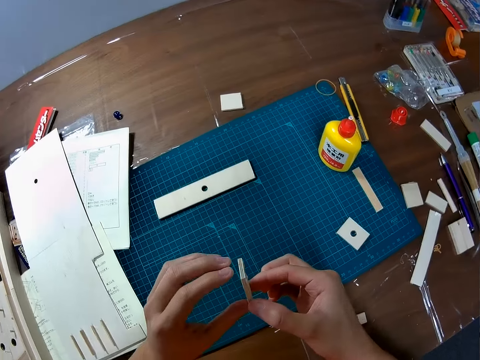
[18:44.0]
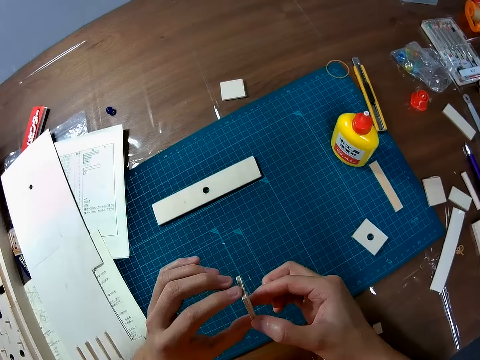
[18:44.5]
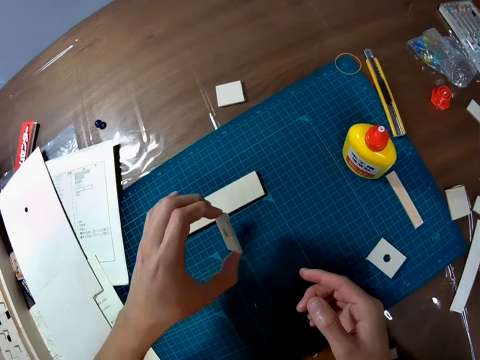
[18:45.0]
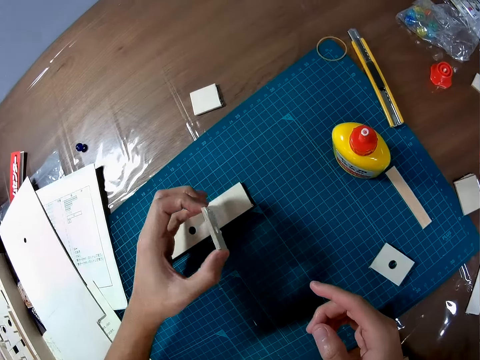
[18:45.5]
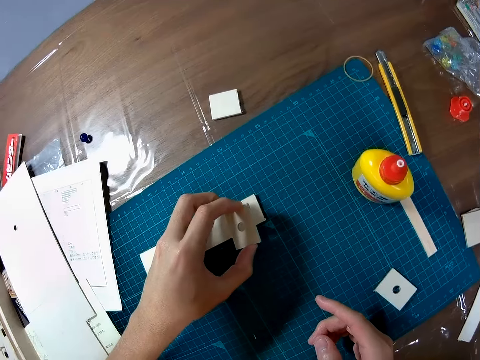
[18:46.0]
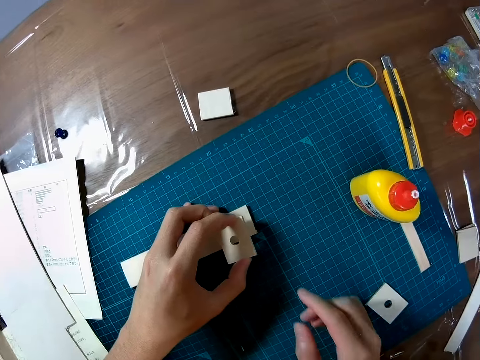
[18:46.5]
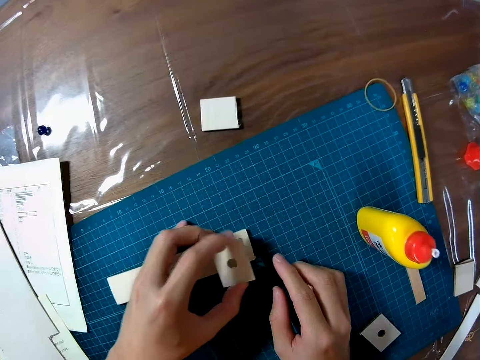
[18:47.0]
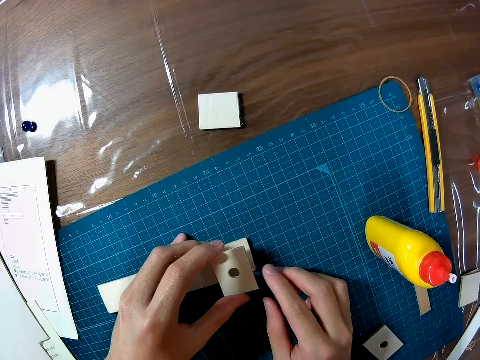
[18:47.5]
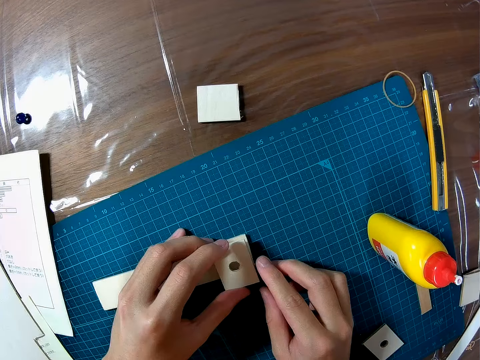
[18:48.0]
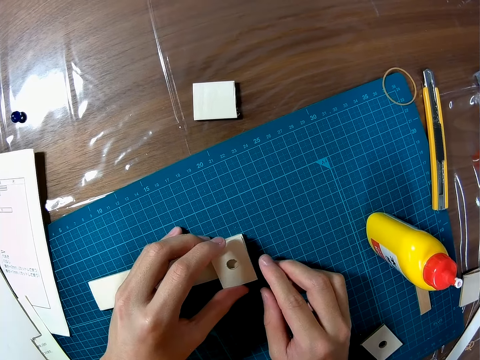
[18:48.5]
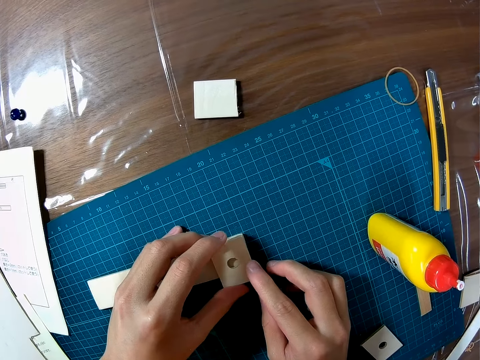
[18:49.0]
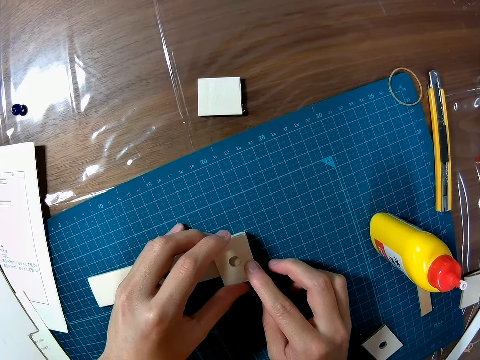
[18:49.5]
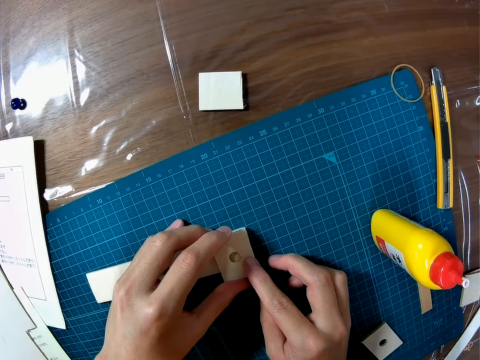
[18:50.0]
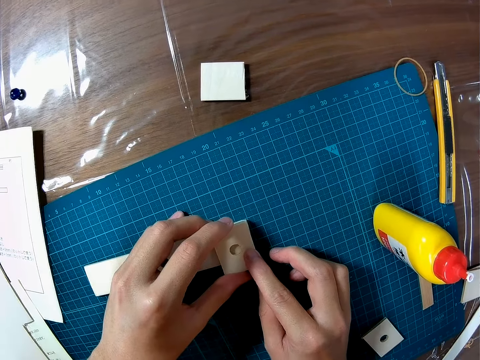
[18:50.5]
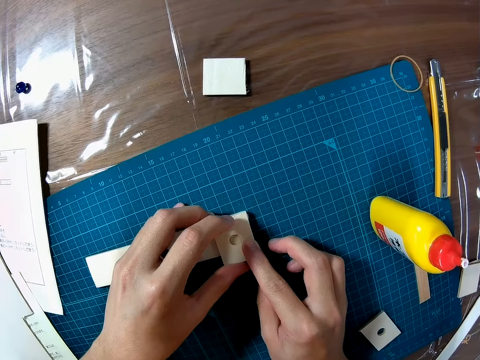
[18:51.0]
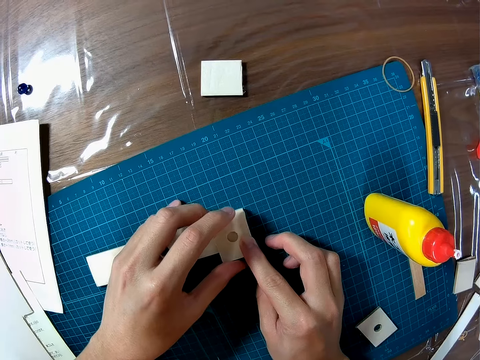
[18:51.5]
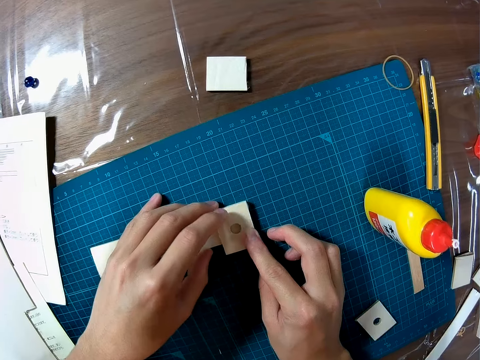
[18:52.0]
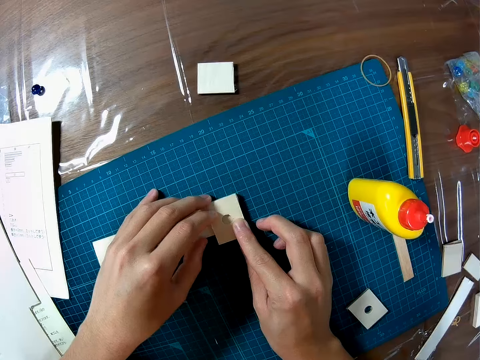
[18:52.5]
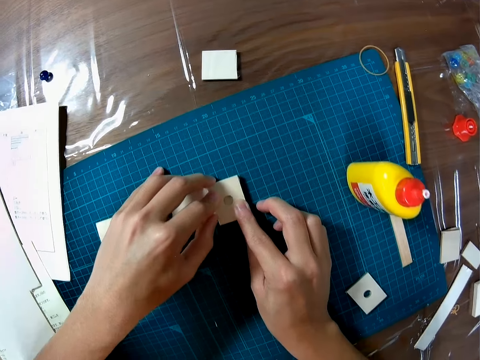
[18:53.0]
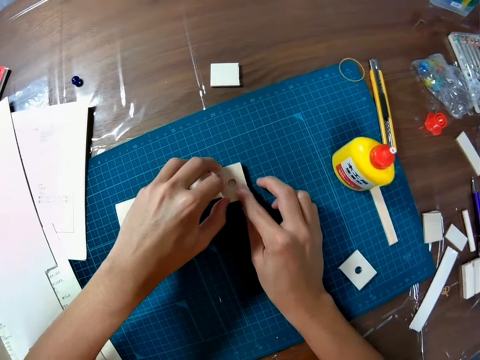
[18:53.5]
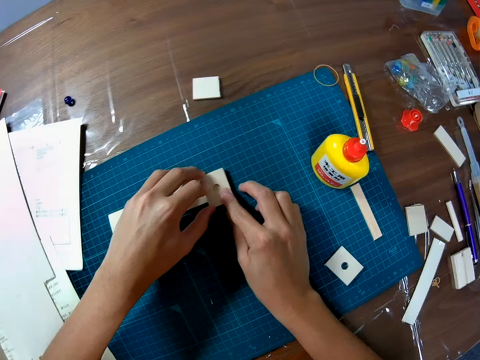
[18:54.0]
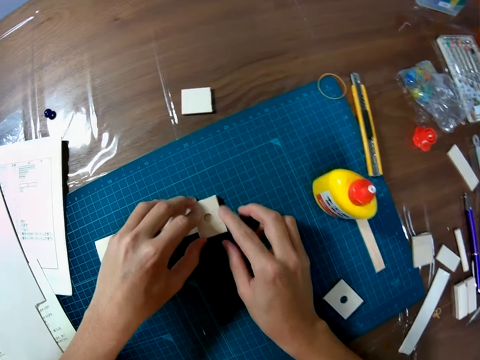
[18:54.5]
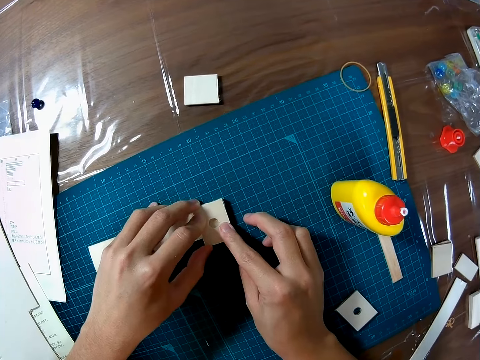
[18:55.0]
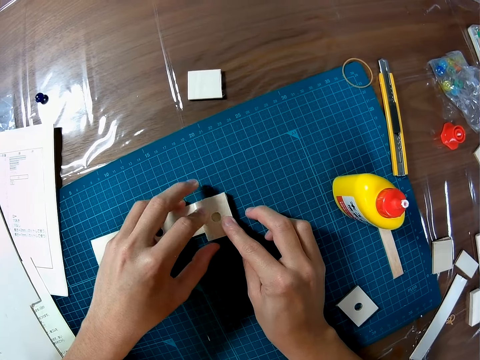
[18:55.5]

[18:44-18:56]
The camera wearer sticks the pieces of the board. They place the wooden piece on the other wooden piece on the table.

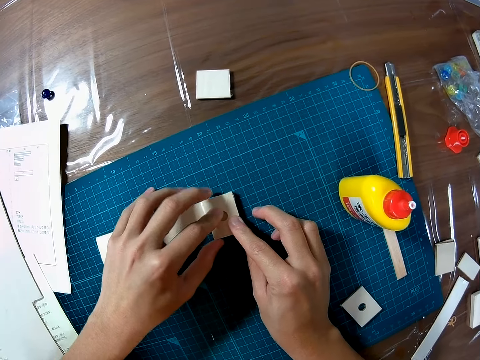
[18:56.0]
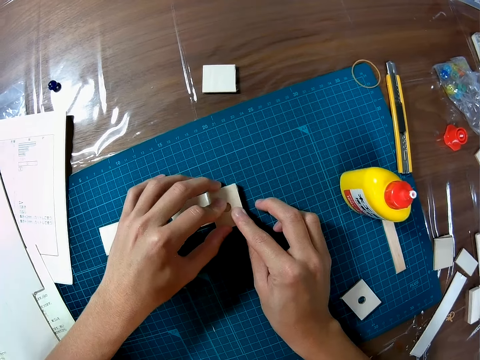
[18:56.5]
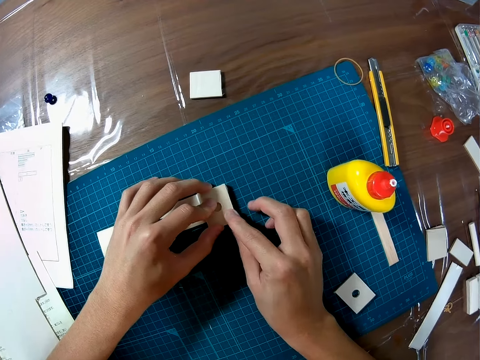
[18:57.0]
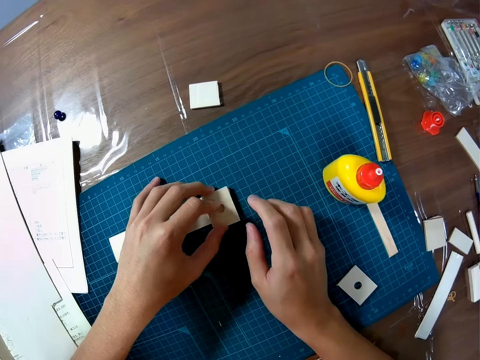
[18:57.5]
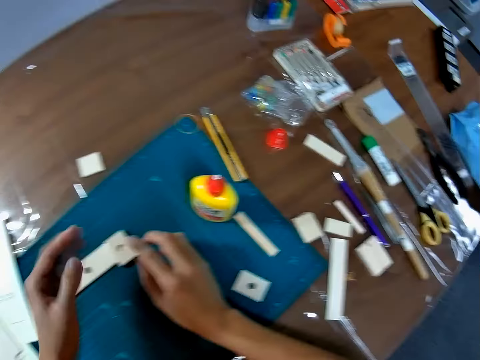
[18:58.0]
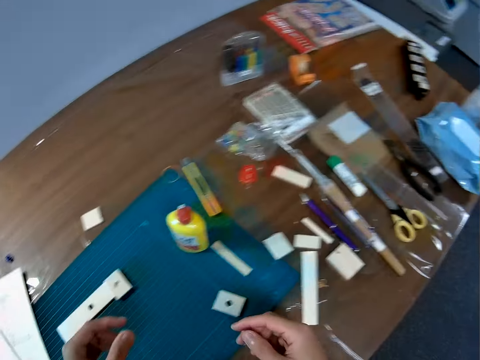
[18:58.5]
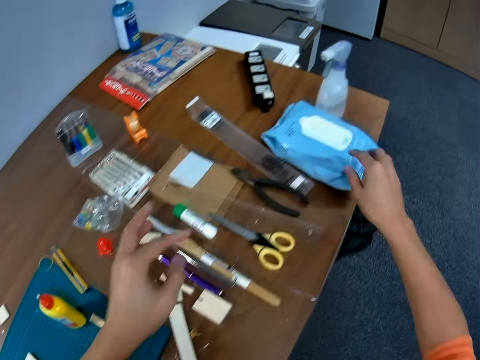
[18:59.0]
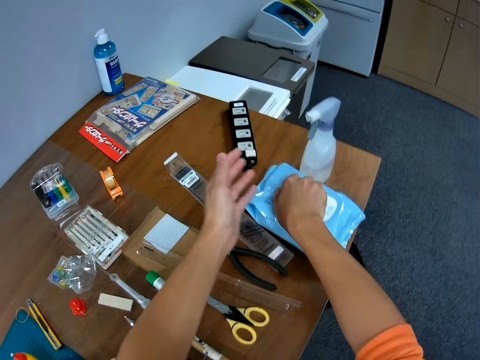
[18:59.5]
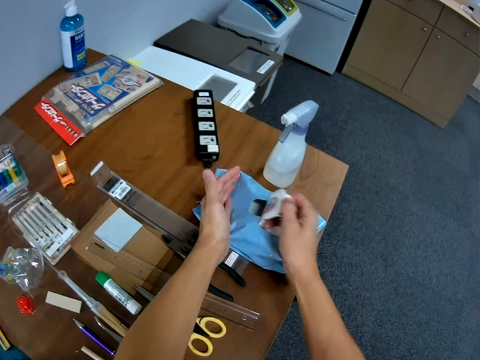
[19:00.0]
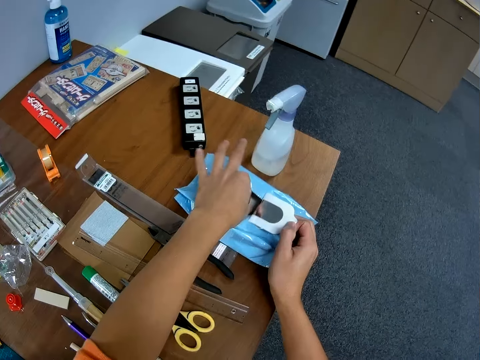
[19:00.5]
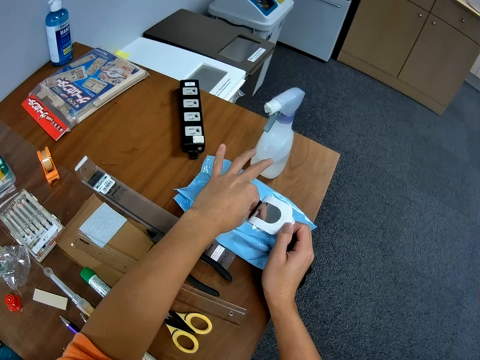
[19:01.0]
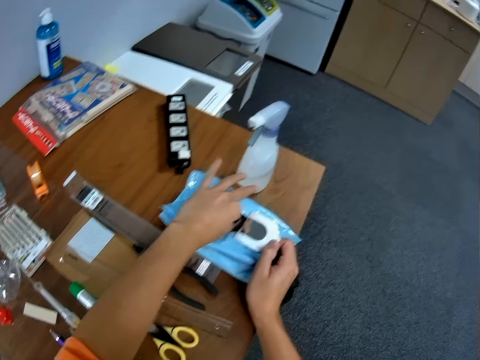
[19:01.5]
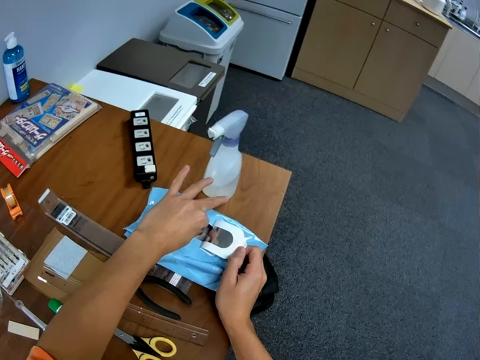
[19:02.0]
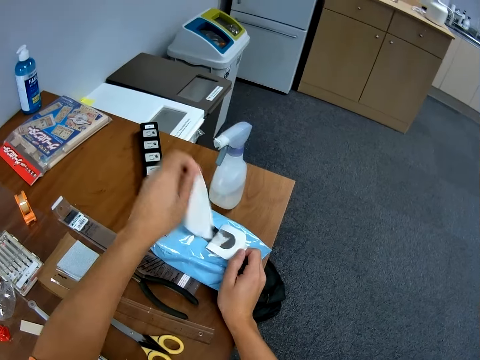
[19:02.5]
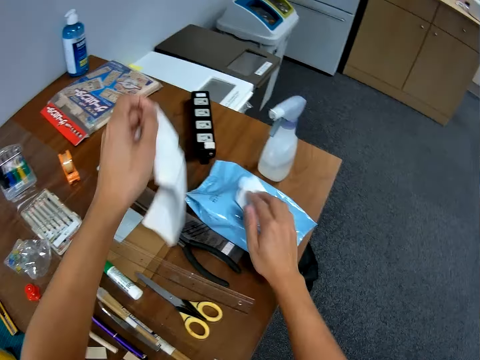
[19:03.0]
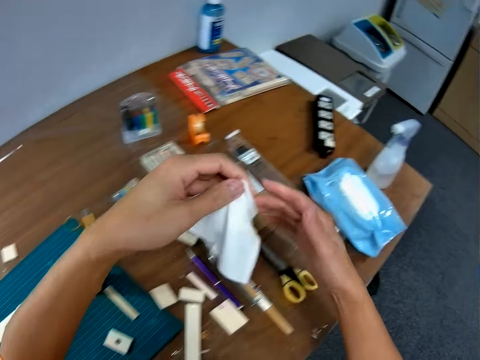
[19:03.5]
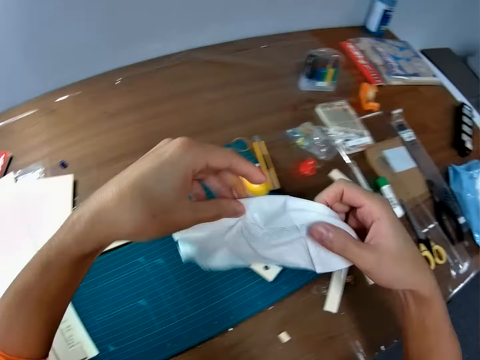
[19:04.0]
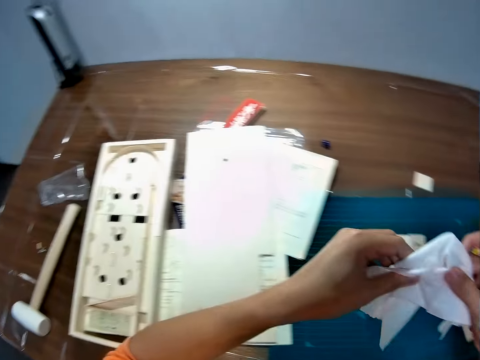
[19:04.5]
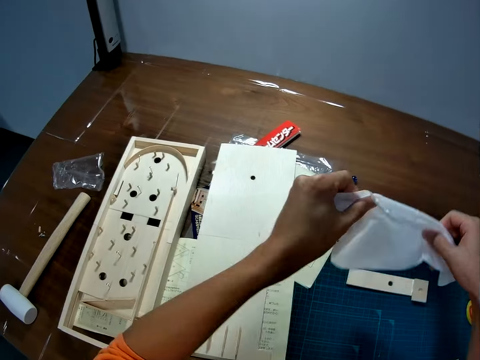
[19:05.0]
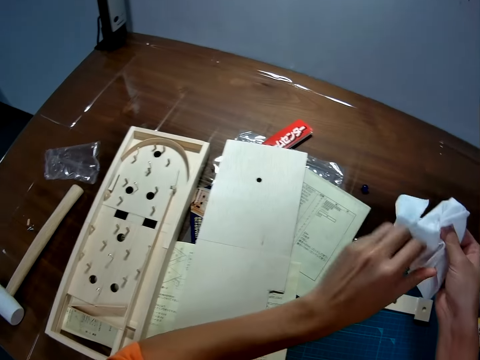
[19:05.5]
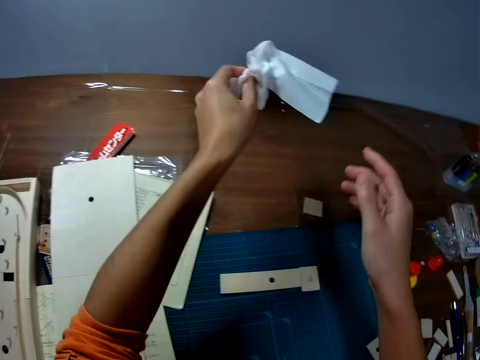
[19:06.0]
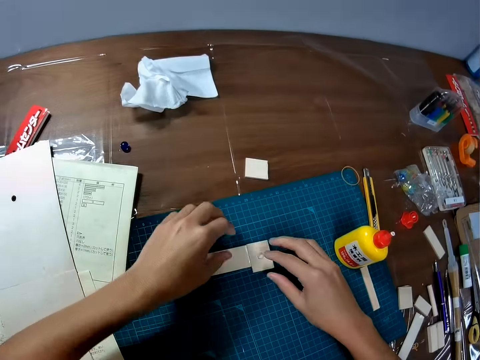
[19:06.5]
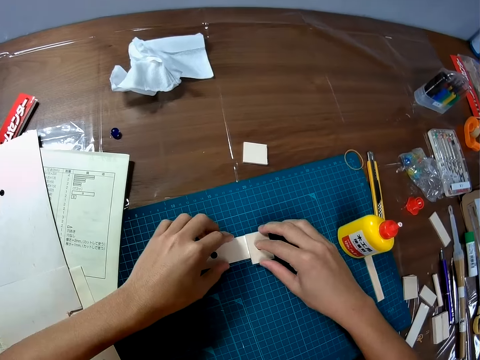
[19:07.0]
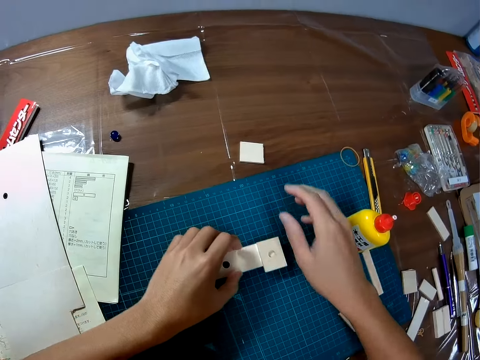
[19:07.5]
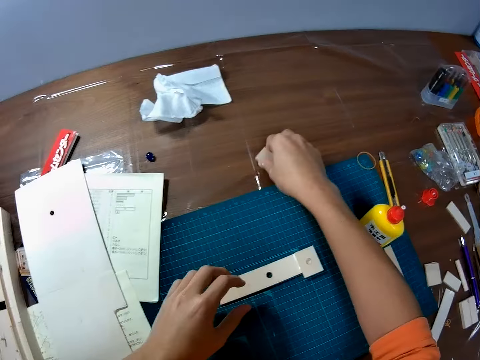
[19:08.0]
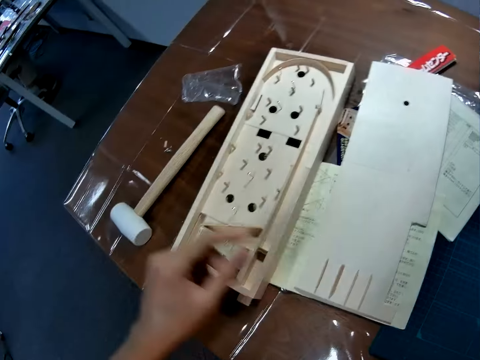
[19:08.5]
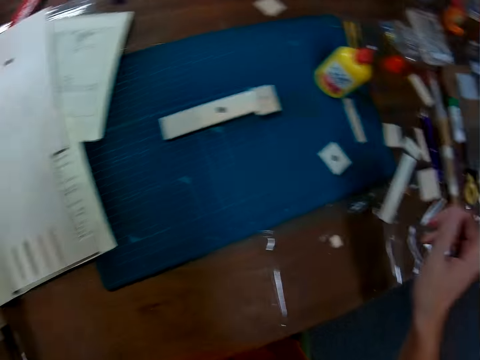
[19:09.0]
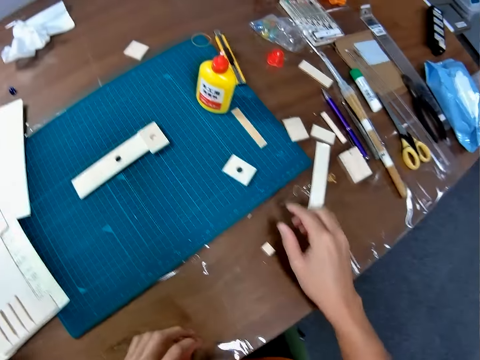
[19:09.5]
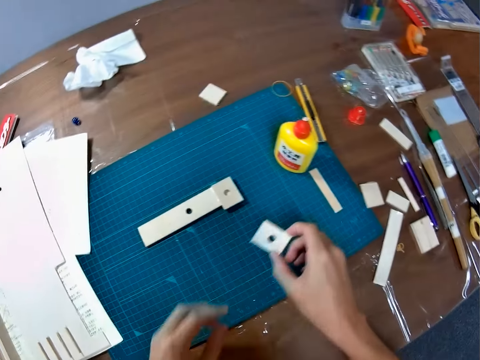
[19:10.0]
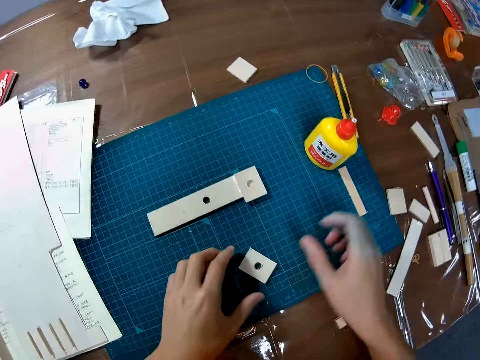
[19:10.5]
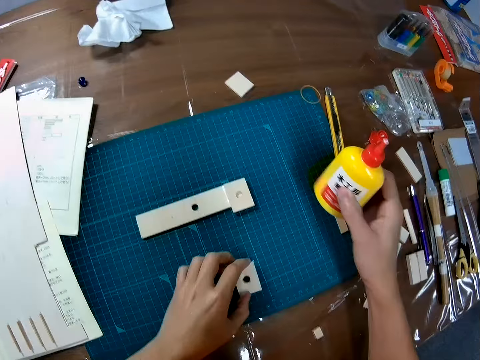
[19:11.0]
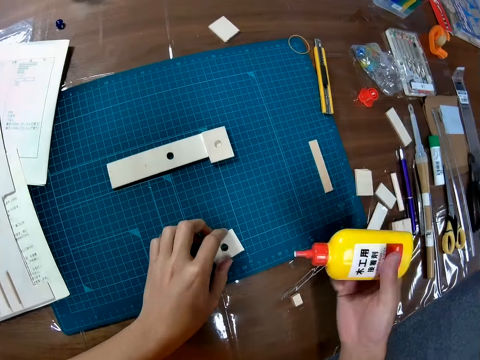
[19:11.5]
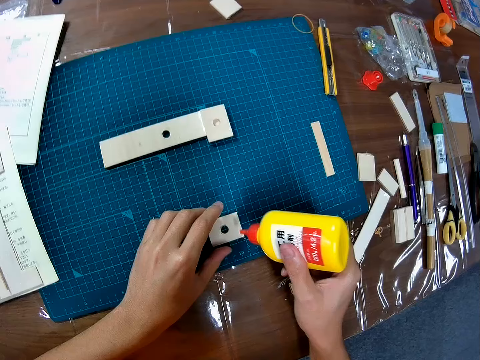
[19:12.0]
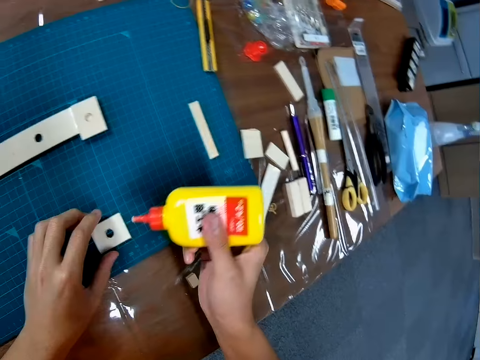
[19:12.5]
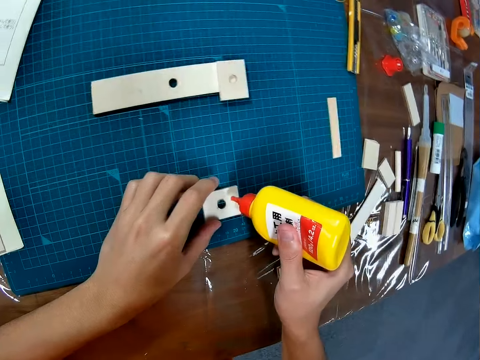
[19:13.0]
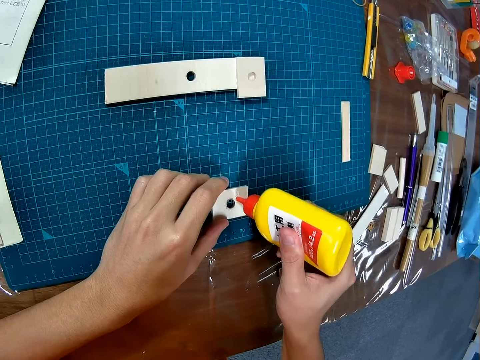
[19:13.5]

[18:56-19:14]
The camera wearer opens a pack of wipes on the table. He picks a piece of wipe from the pack of wipes on the table. He cleans his hands with the wipes. He drops the wipes on the table. He holds the pieces of the board. He adjusts the joined wooden pieces on the table. He touches a wooden piece from the table. He picks a piece of the board. He turns the wooden piece on the table upside down. He picks the glue container from the table. He applies glue to the wooden piece in his hand.
